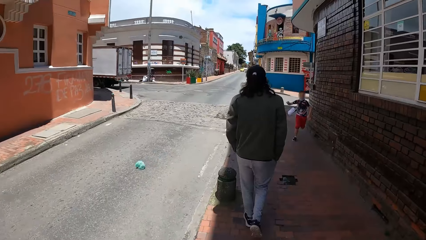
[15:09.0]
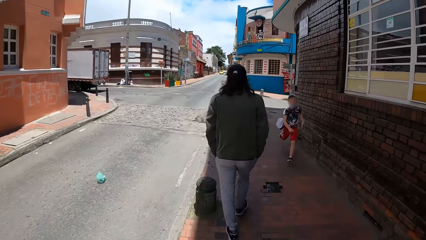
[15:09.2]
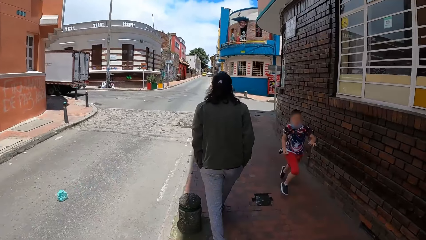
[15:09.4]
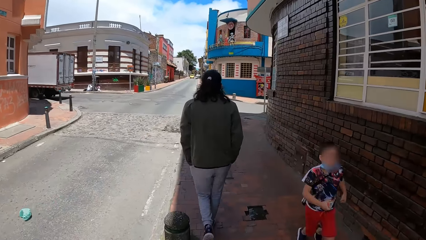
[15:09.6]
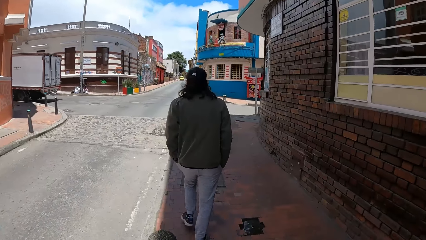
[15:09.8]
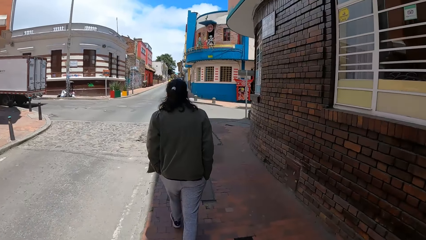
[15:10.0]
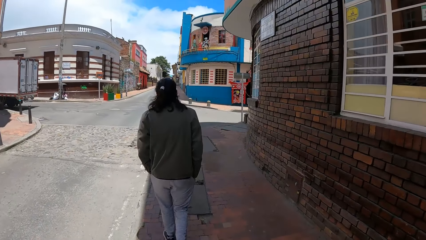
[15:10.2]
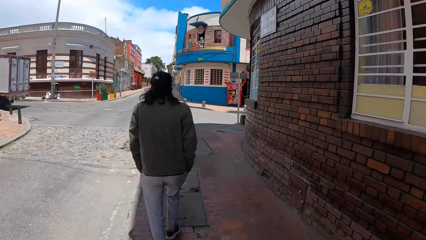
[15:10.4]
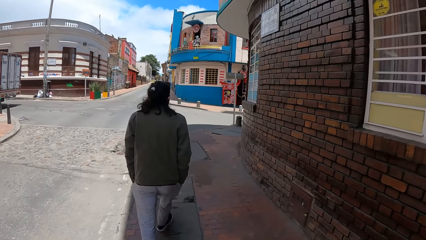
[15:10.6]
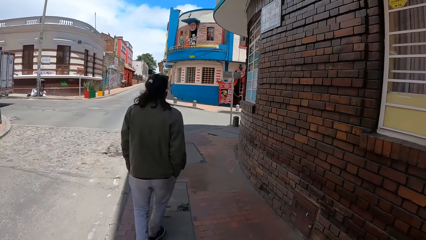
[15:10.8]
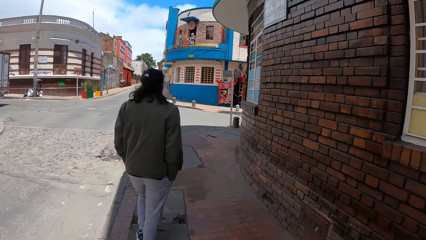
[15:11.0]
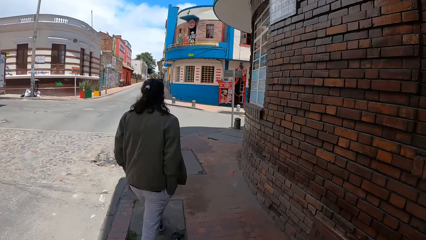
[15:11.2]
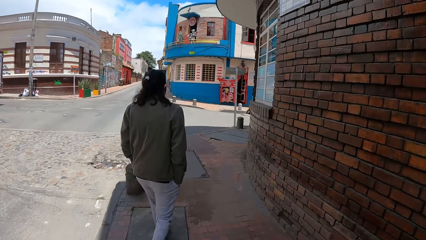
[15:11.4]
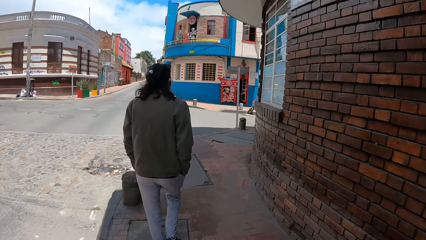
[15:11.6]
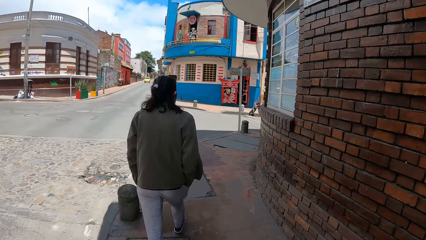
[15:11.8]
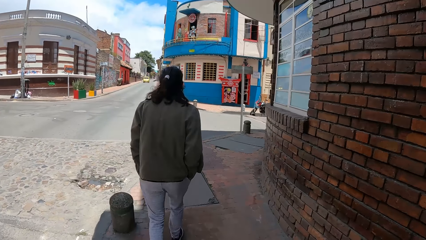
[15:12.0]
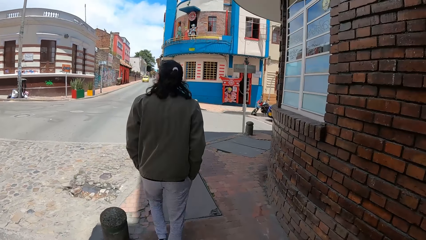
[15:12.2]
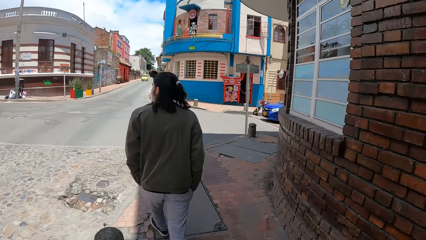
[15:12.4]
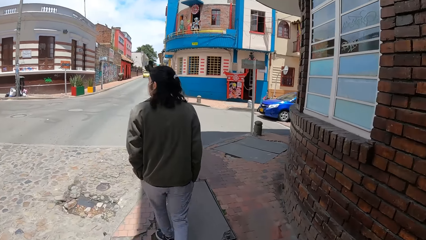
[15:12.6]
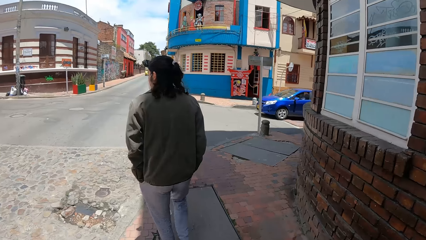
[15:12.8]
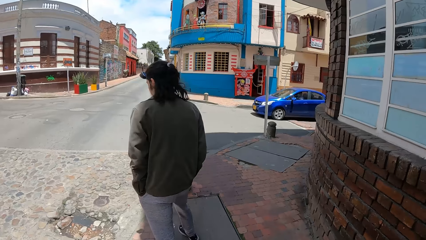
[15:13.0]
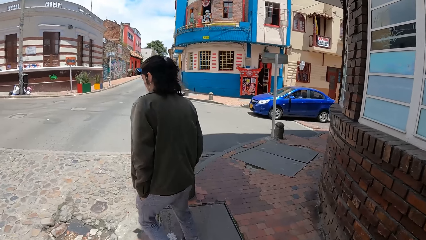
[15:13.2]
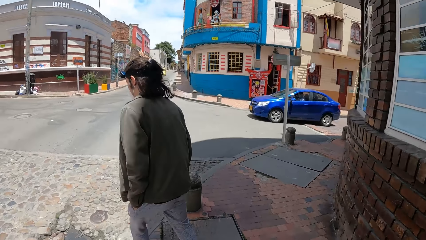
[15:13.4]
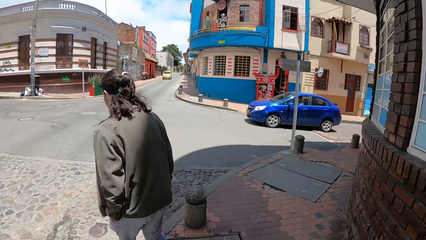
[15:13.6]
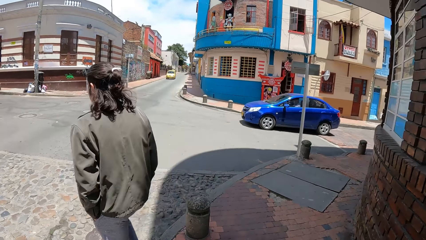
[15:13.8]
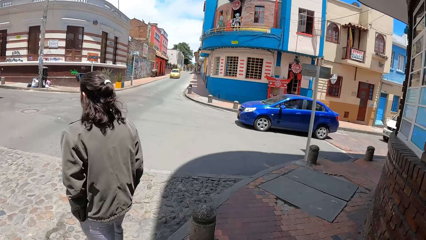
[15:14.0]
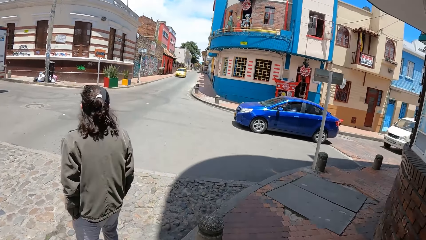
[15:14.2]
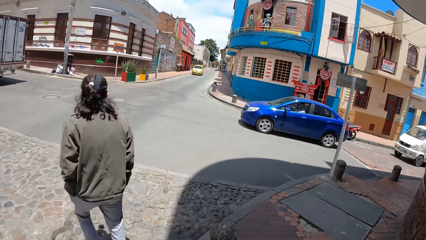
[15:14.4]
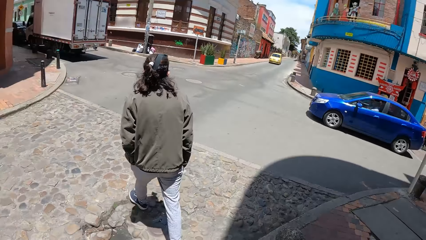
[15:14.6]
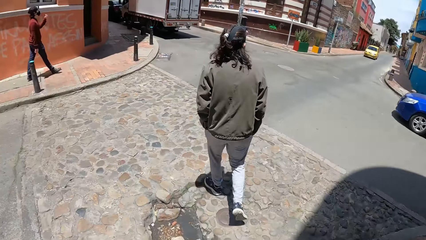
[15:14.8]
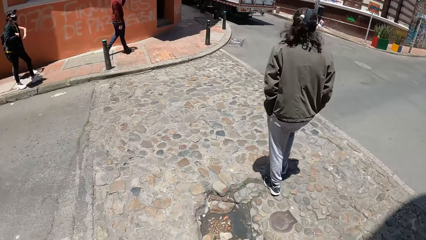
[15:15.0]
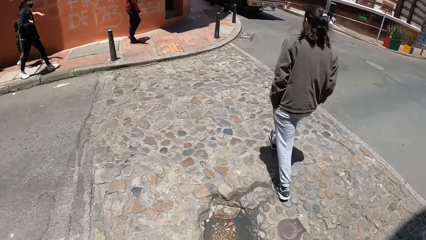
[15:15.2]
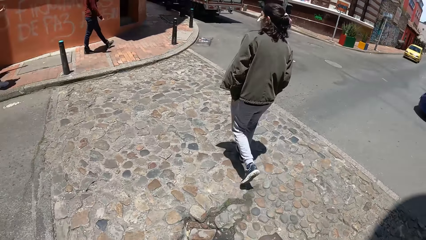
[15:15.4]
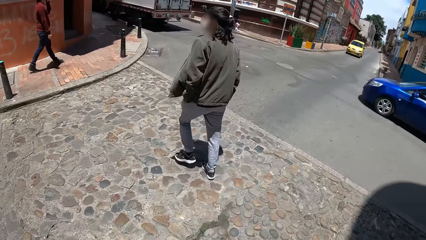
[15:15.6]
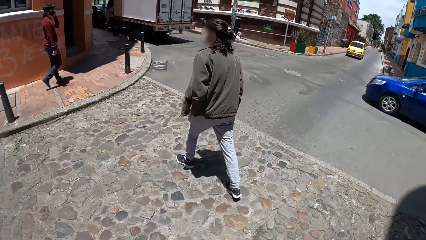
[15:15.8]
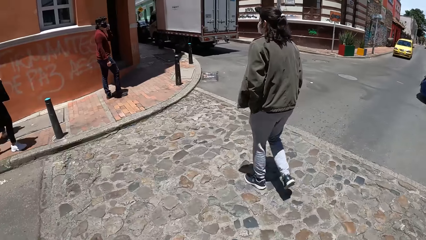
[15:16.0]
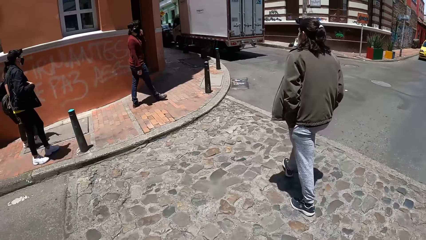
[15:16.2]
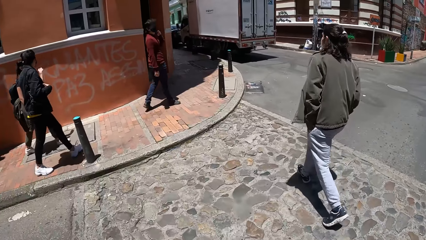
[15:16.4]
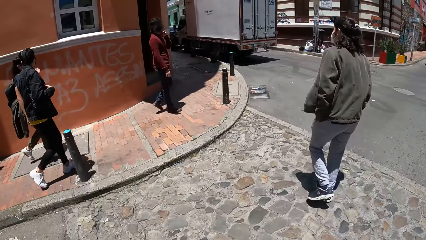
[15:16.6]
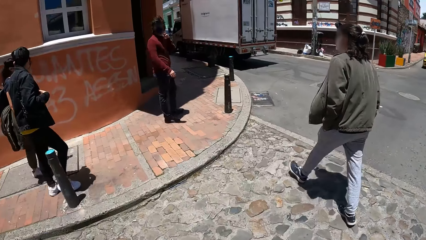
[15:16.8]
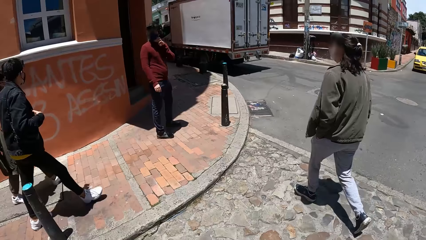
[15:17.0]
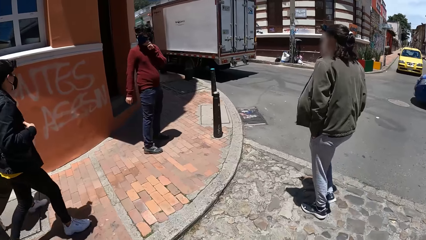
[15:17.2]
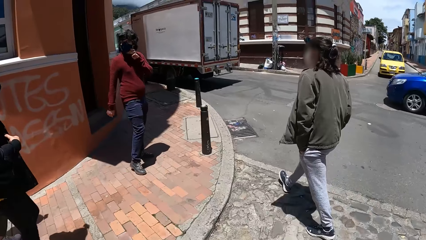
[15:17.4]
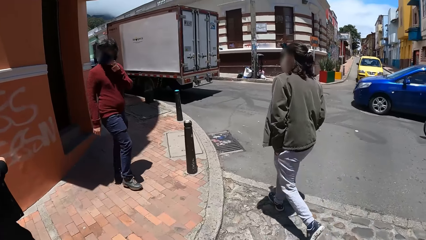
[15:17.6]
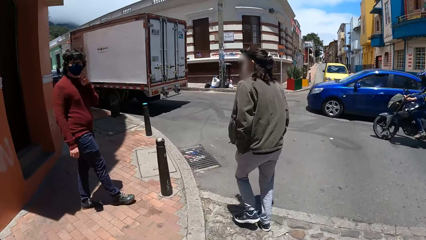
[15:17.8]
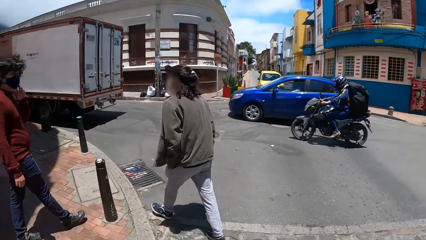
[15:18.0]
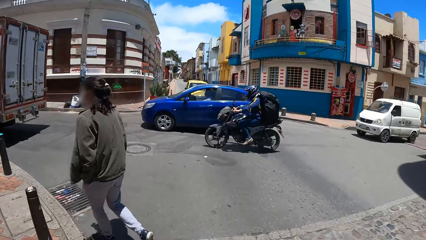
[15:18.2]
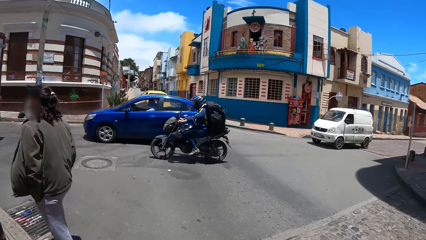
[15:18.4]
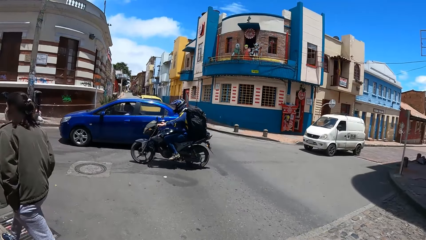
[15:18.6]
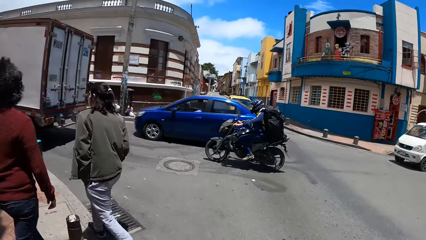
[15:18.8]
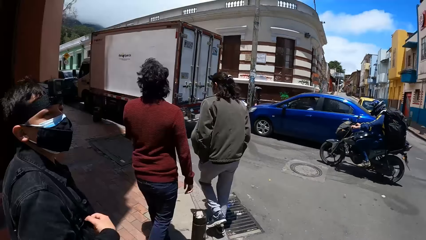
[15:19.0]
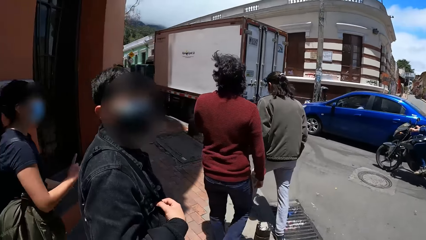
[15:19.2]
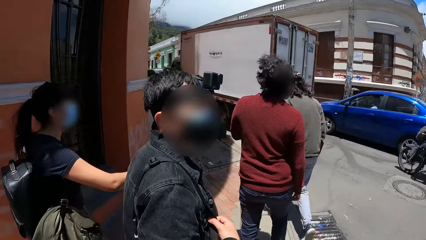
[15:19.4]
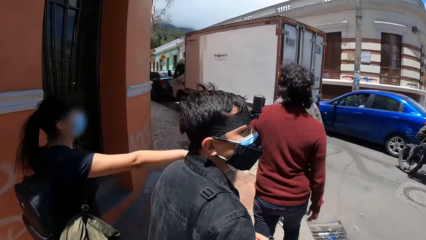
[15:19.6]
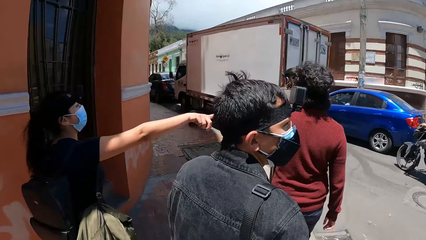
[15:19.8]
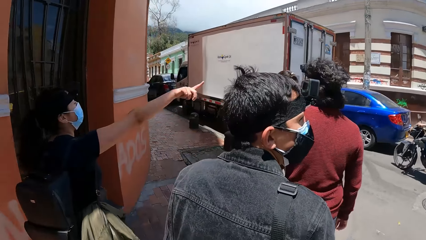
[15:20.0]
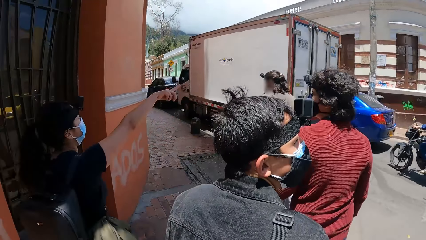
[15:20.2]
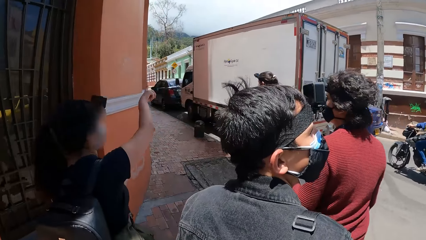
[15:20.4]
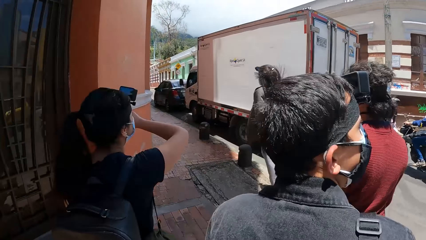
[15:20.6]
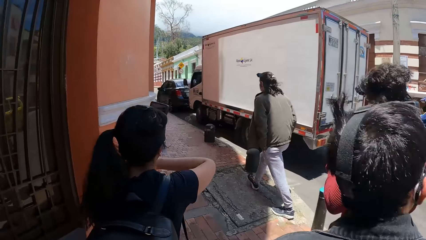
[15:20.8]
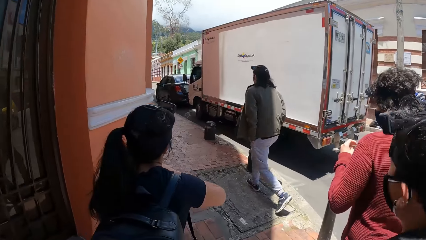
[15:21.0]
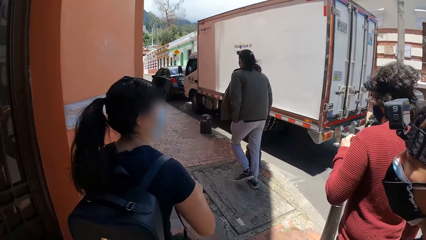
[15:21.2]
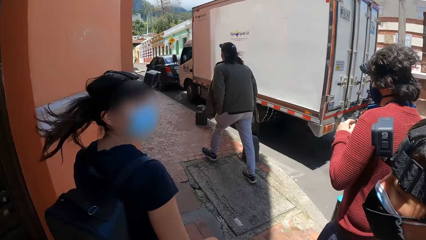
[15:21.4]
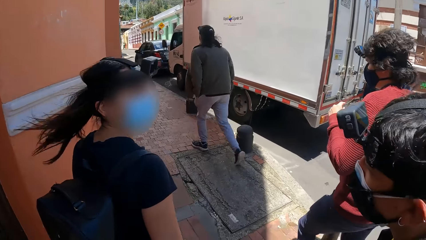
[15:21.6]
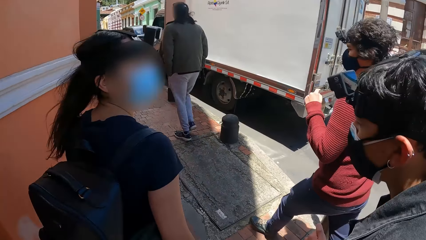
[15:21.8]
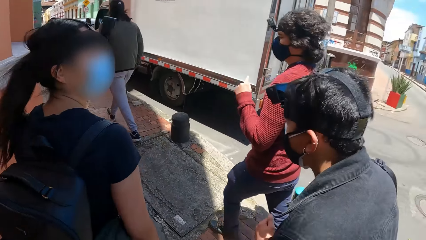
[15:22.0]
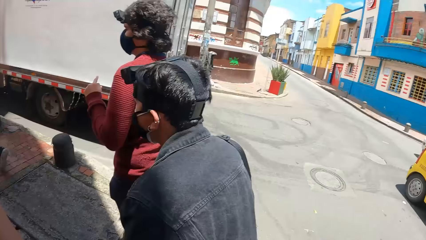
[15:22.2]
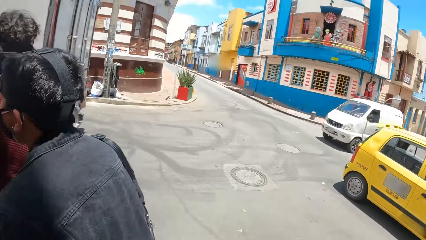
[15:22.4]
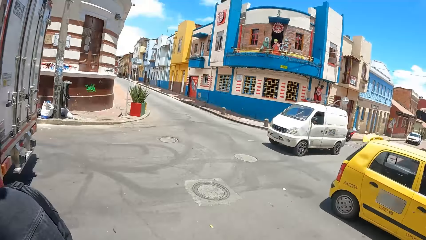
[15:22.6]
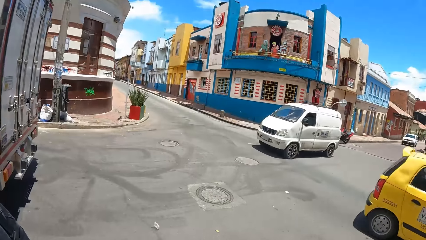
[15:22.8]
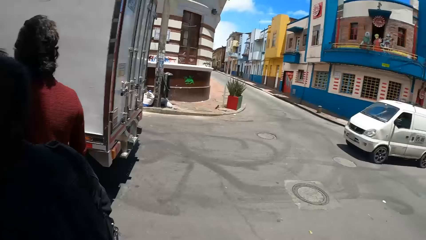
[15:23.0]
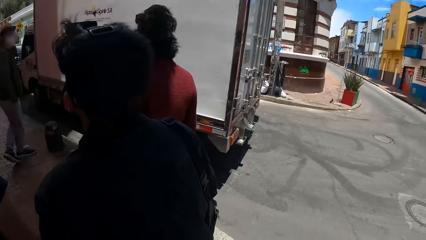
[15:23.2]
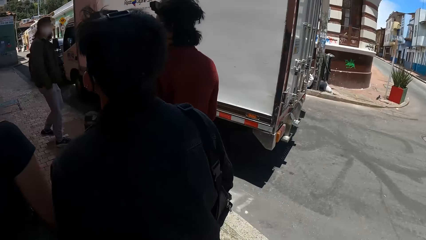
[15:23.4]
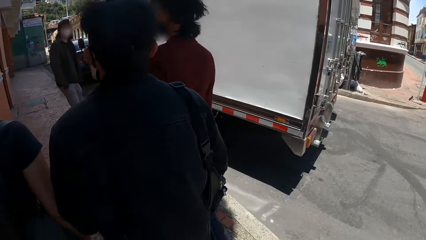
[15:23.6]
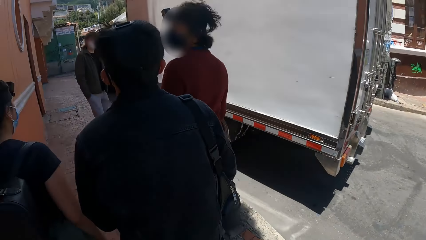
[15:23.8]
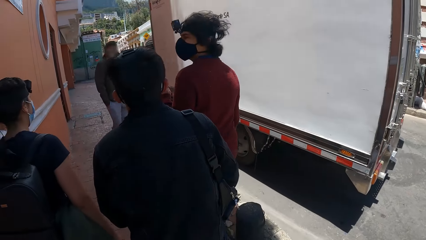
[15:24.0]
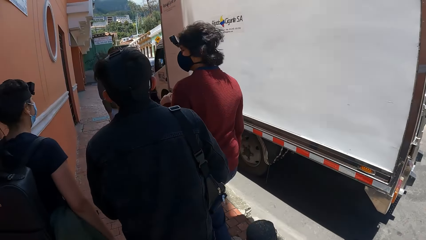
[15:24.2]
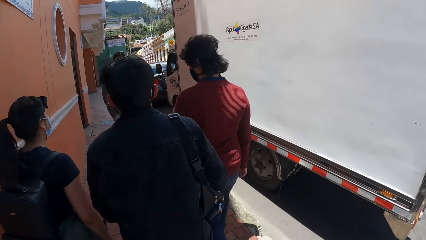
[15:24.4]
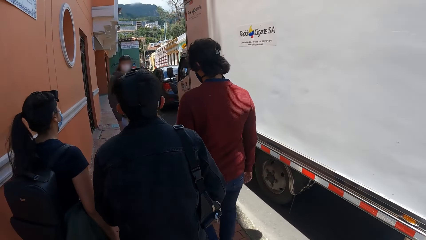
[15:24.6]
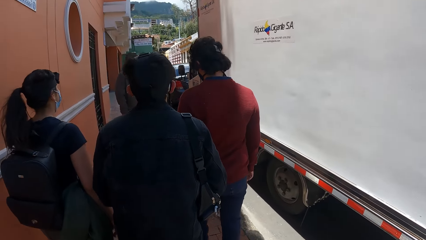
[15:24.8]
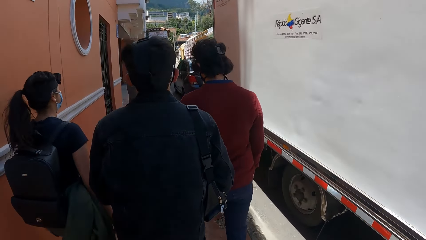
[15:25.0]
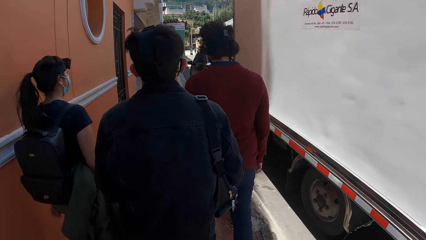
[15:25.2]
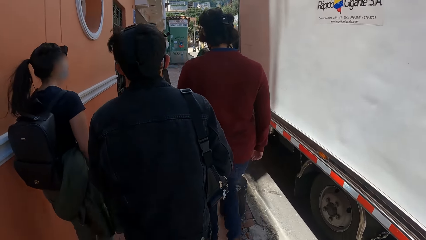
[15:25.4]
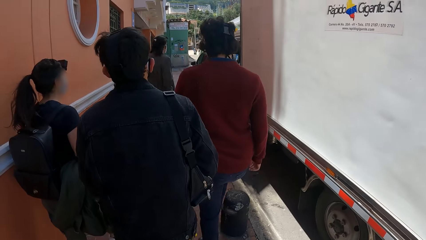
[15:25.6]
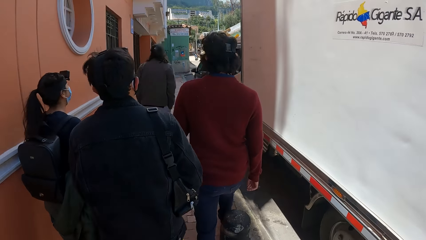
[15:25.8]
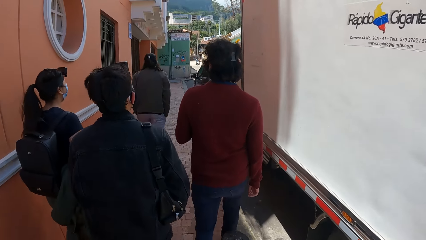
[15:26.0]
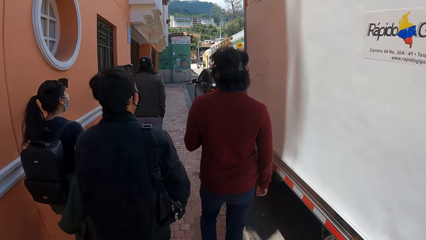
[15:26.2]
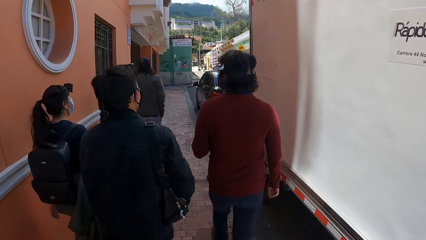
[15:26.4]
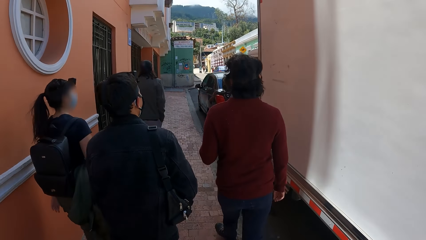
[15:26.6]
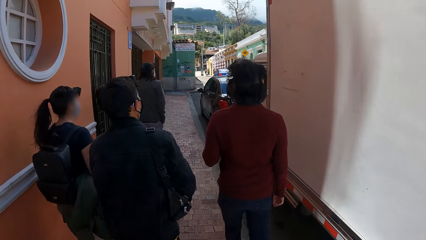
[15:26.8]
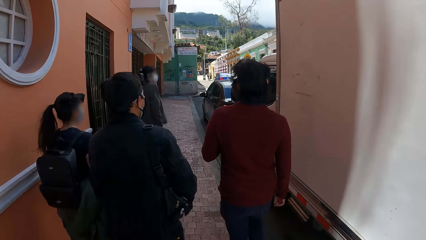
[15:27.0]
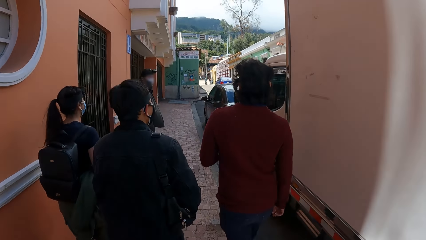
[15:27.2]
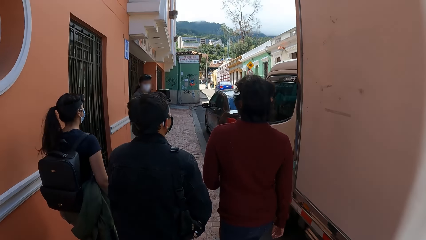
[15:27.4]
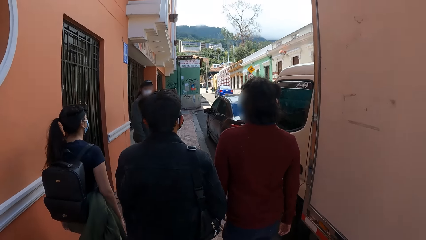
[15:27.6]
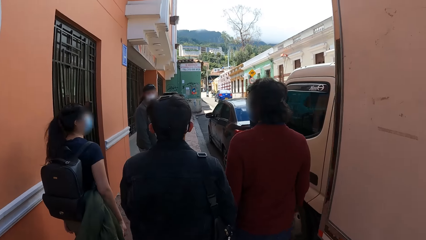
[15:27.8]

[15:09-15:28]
A boy runs towards the camera wearer. The boy runs past the camera wearer. A blue car drives from left to right on the motorway. The man walks across the motorway. A woman gesticulates with her left hand. The camera wearer walks across the motorway. A white bus drives from left to right on the motorway. A yellow car drives past the camera wearer.
